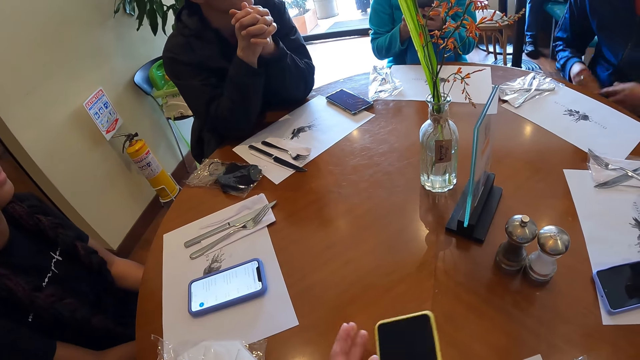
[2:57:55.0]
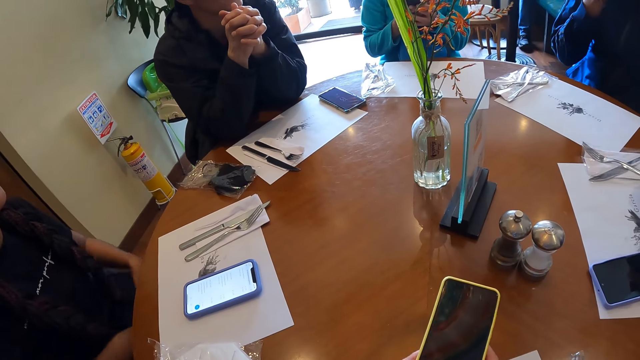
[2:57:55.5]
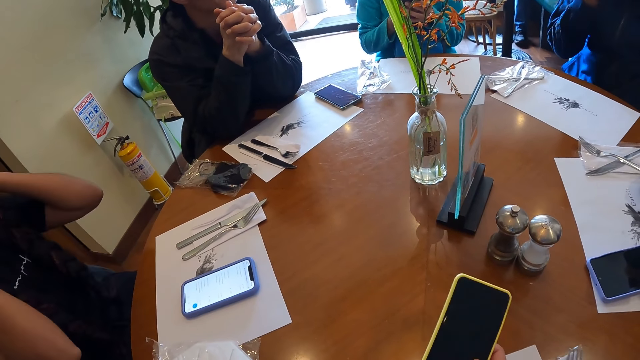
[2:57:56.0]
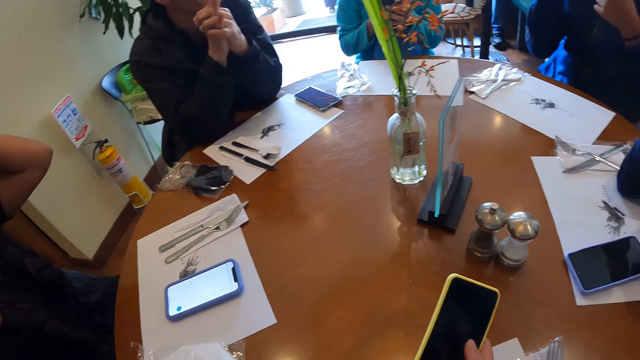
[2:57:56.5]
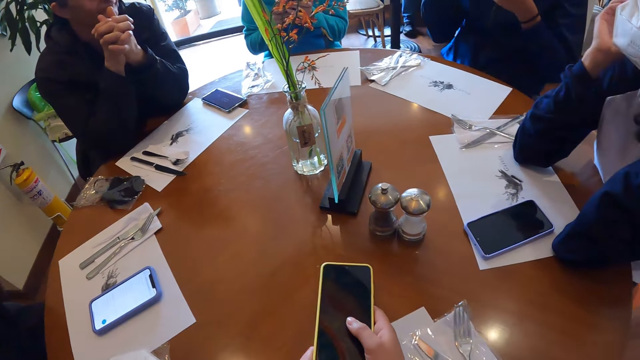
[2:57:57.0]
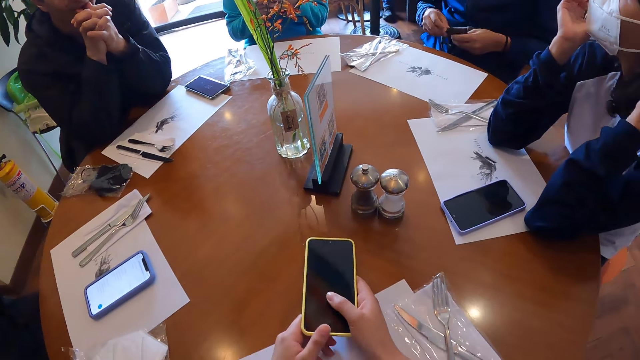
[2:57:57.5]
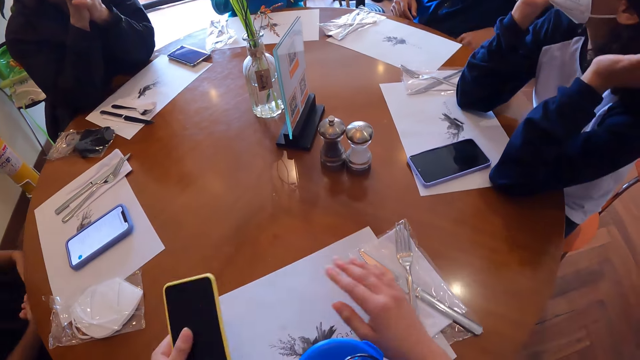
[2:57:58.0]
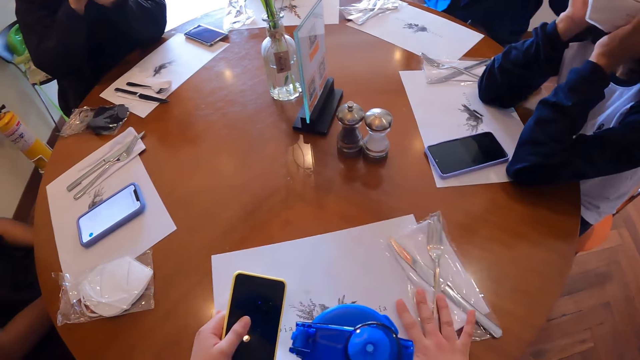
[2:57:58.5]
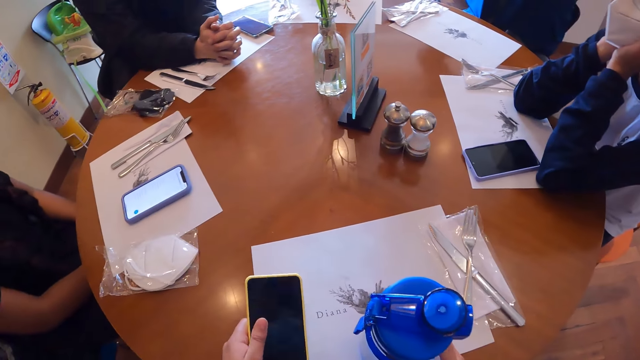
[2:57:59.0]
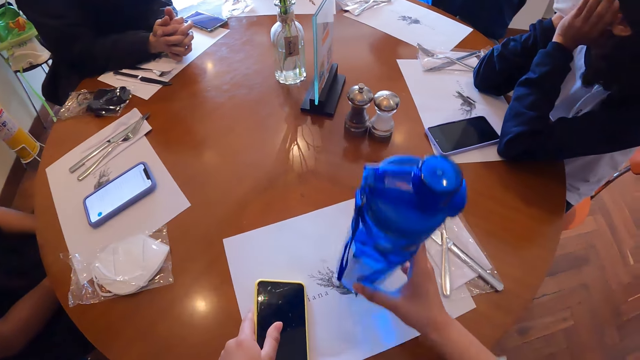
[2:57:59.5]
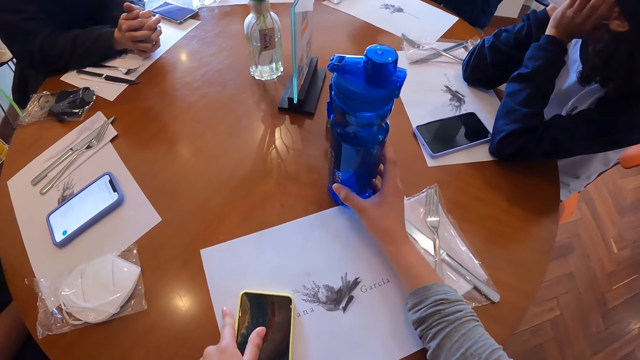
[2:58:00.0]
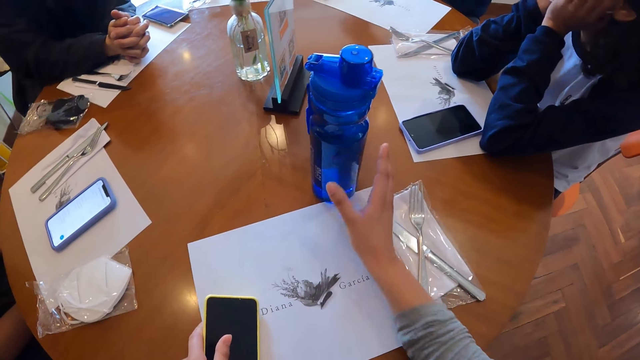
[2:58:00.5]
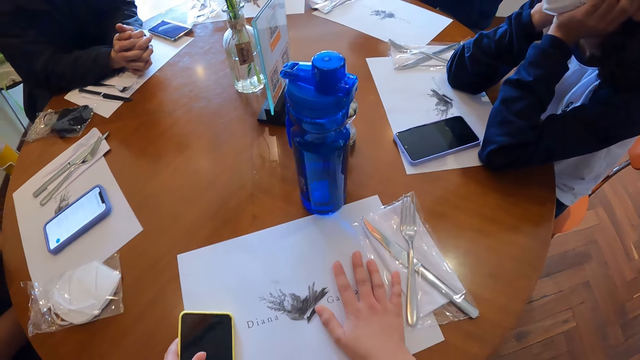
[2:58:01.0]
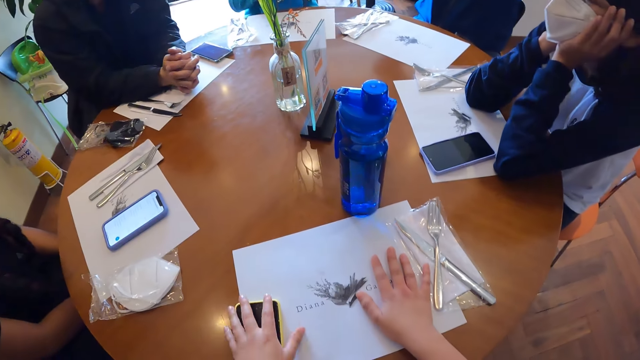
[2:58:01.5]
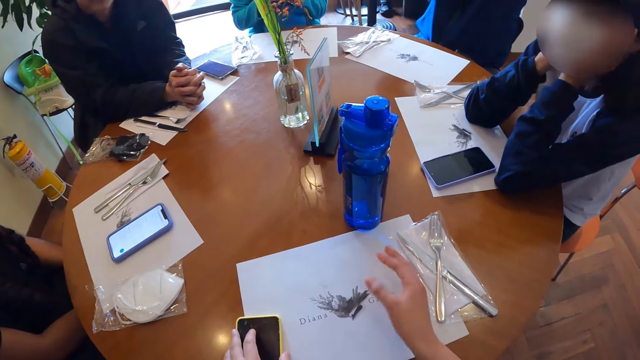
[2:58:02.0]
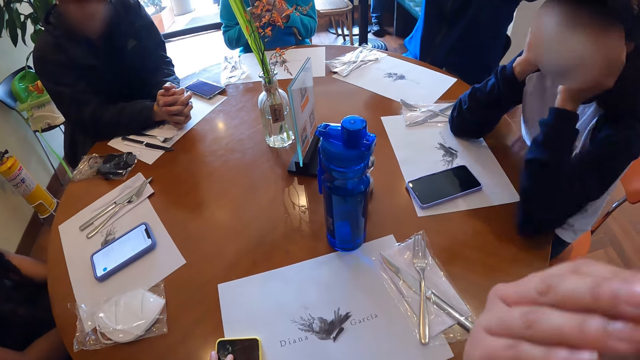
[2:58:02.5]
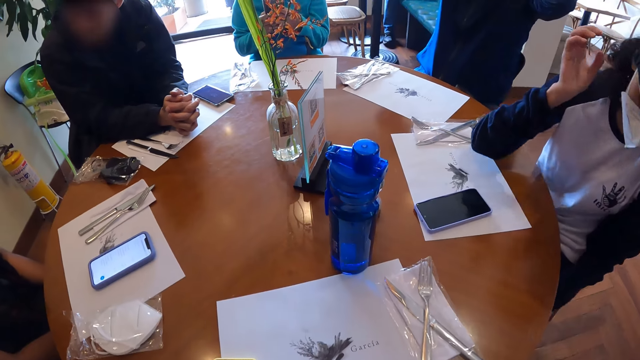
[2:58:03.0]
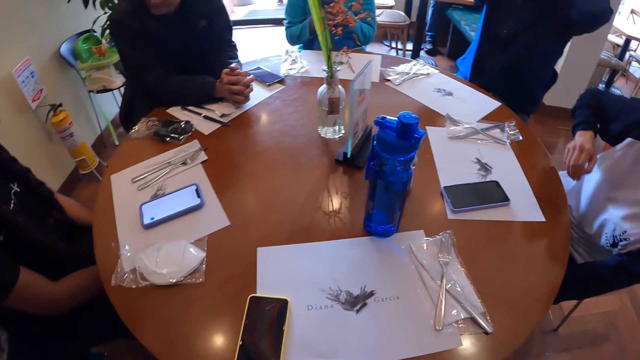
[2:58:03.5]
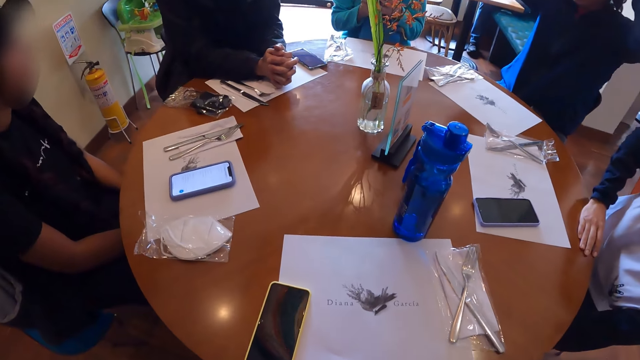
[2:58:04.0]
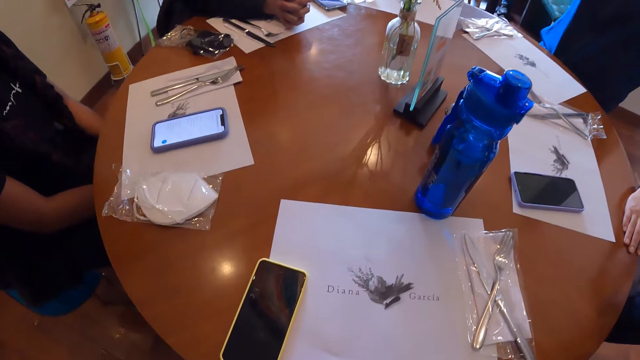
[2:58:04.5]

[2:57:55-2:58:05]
The camera wearer drags the table mat and drags the cutlery on the table. She adjusts the paper in front of her on the table. A man puts his hands on the table. The camera wearer picks up the water bottle. She drops the water bottle on the table with her right hand. She places the phone on the table. She drags the table mat. She places her right hand on the table. She interacts with the group of people at the table in the restaurant. She raises her right hand to her face.

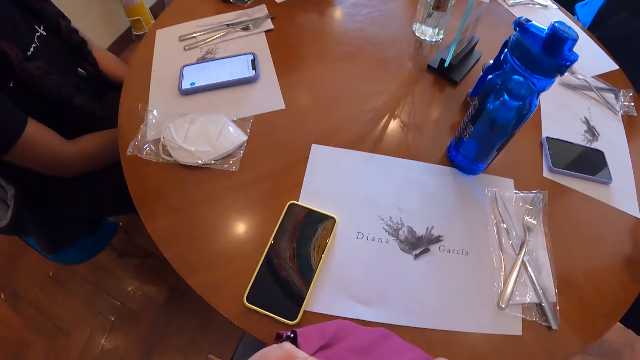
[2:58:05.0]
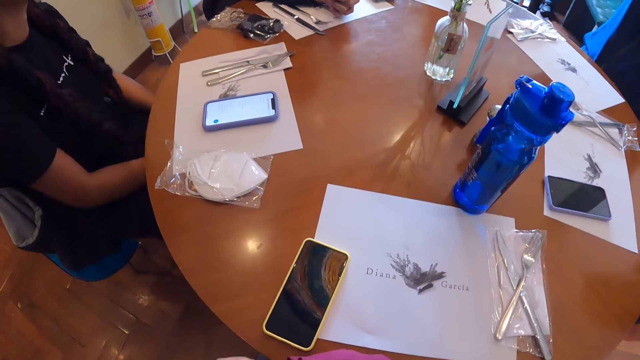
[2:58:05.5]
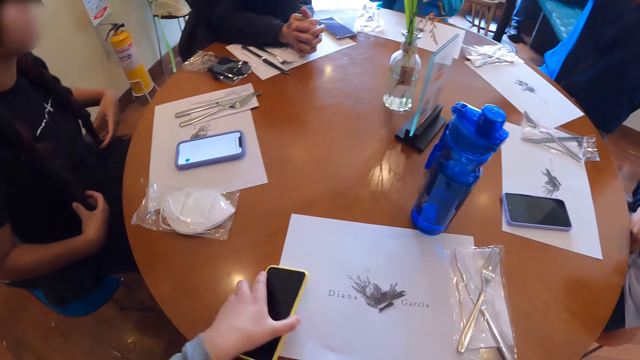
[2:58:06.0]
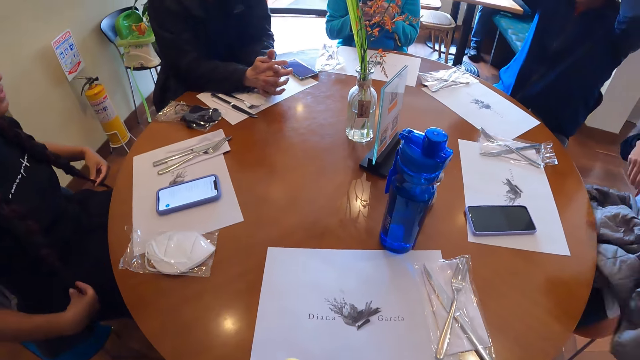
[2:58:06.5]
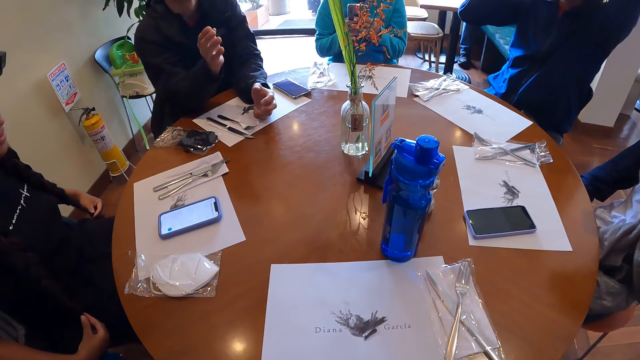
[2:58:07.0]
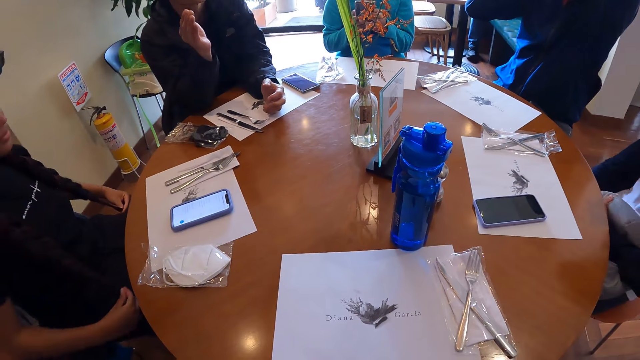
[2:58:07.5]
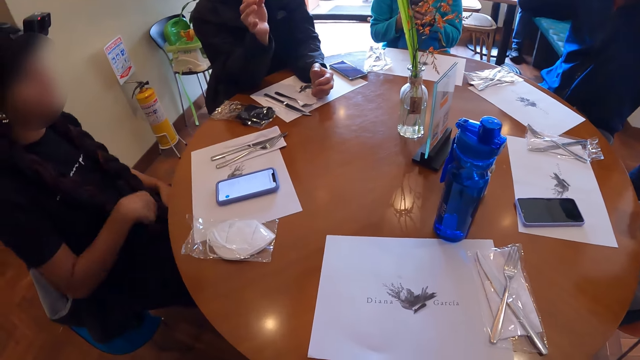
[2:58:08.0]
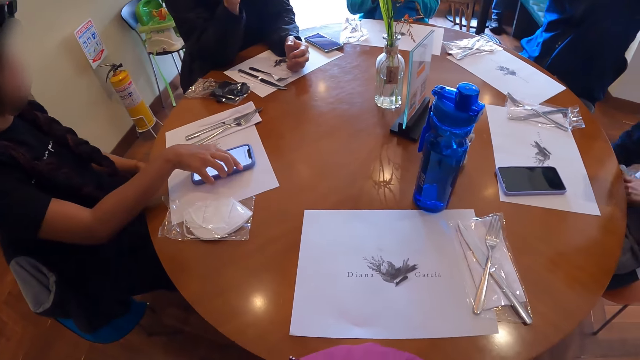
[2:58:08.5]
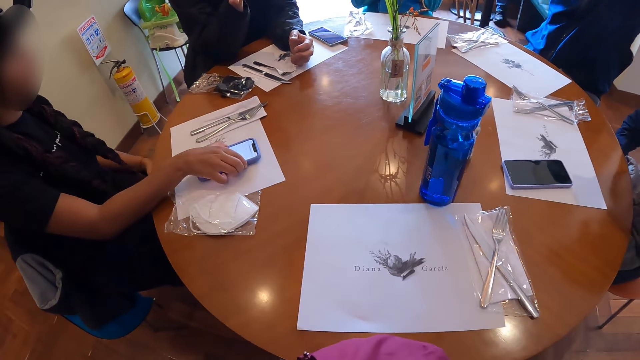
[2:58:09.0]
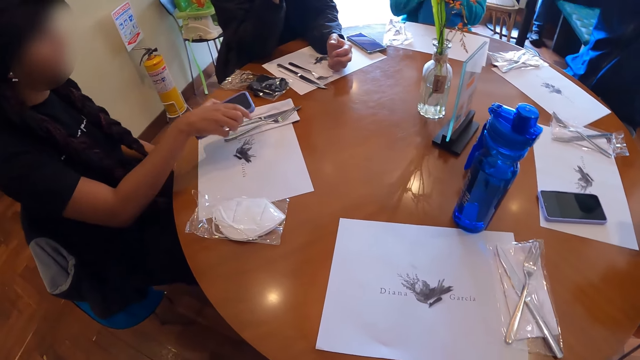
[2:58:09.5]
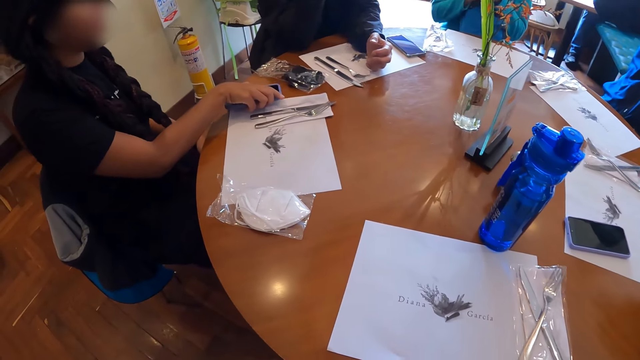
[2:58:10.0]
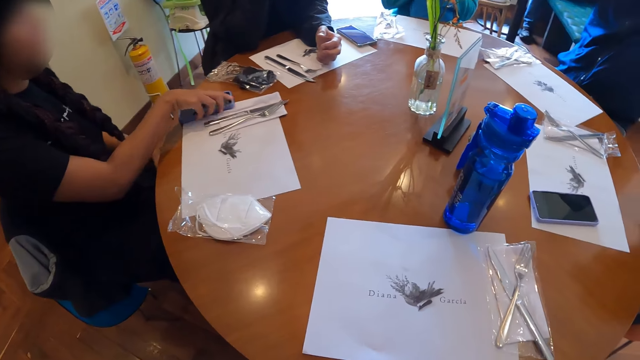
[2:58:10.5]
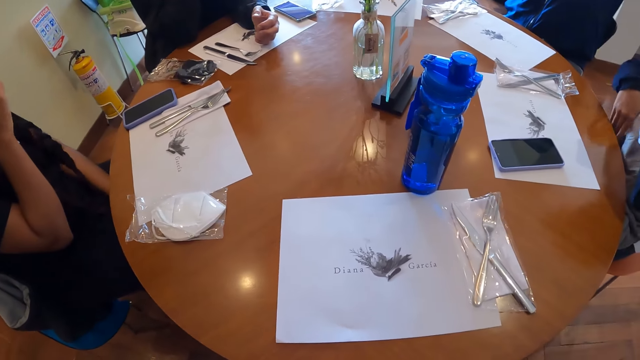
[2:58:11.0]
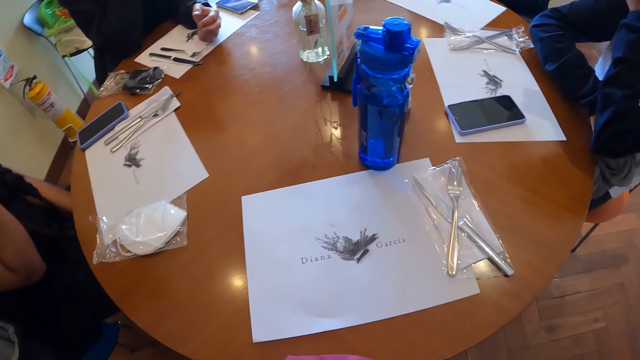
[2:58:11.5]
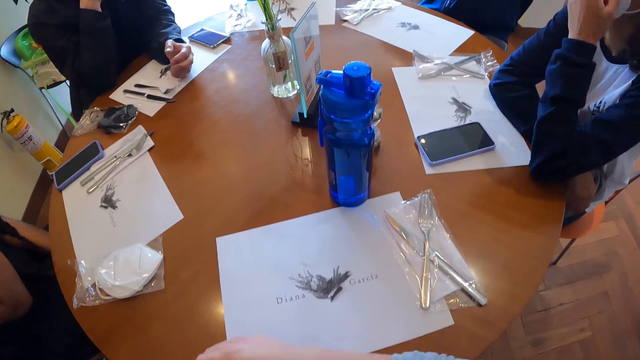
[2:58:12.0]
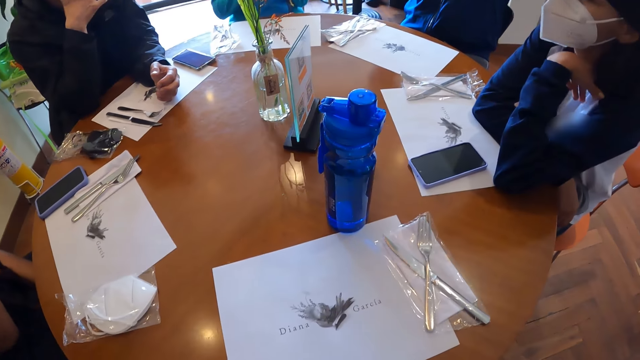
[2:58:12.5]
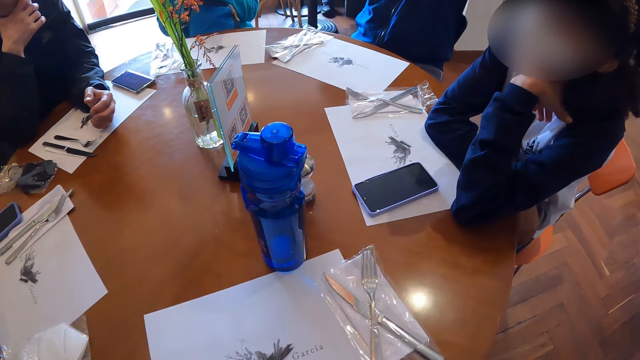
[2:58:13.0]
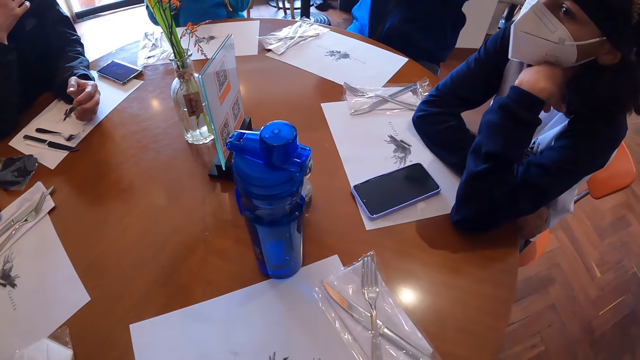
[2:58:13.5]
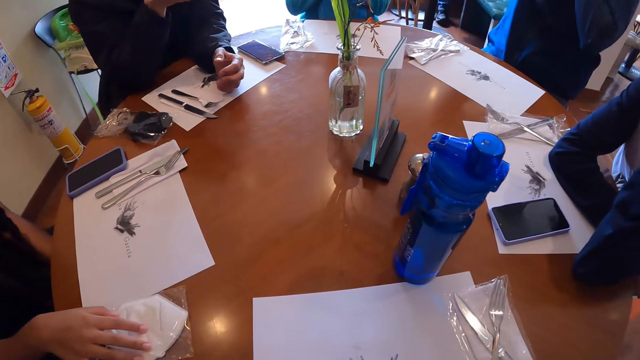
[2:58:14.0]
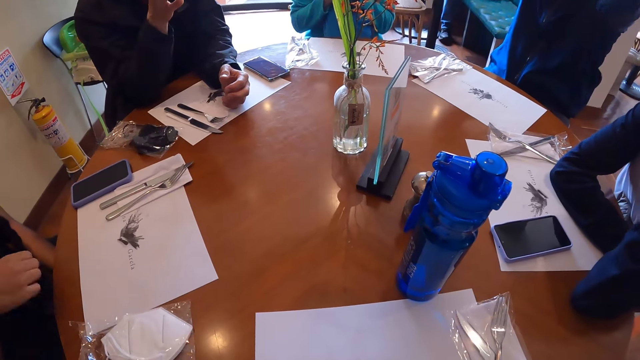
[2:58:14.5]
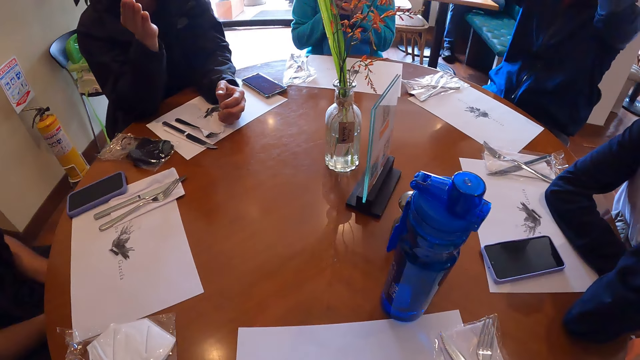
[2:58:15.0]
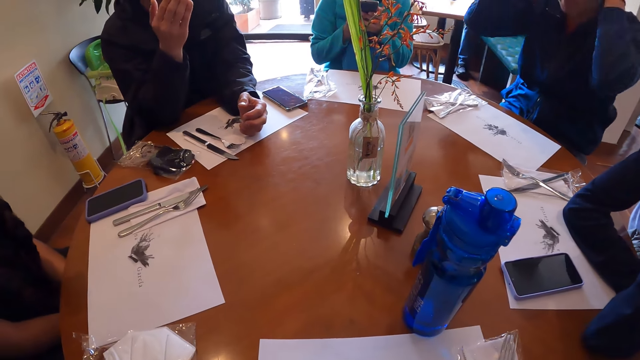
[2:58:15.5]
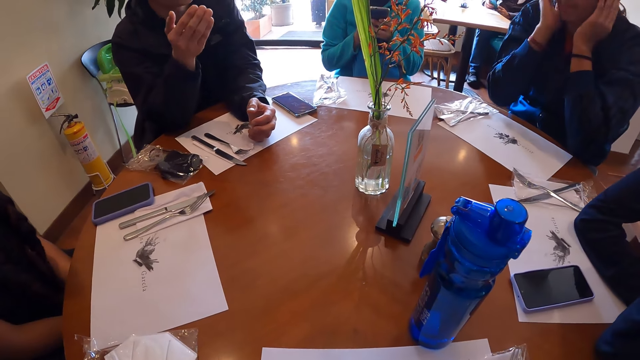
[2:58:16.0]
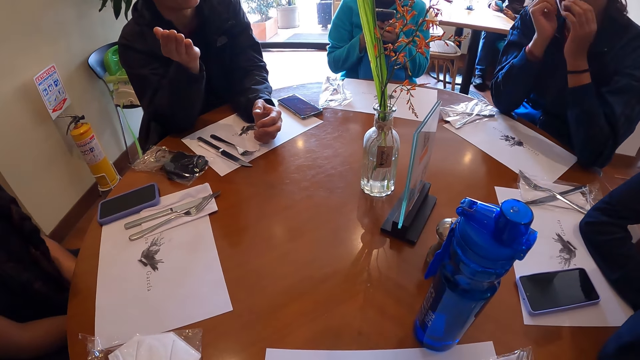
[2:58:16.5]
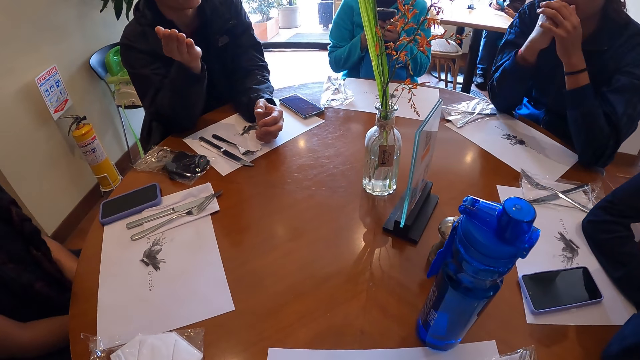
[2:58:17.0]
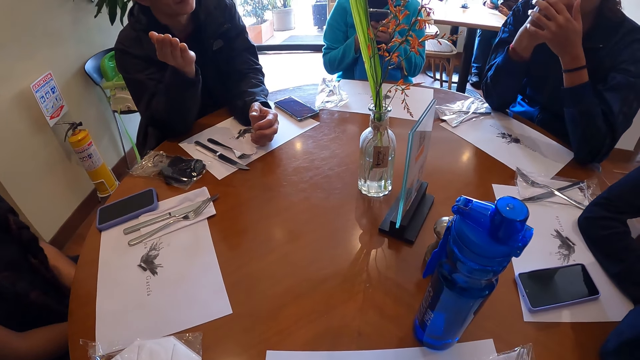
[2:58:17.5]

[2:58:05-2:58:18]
A woman interacts with the group of people at the table. The camera wearer picks up her phone from the table with her left hand. A man interacts with the group of people at the table. The woman picks up her phone from the table with her right hand. The camera wearer looks around. The woman drops the phone on the table with her right hand. The man interacts with the group of people at the table.
